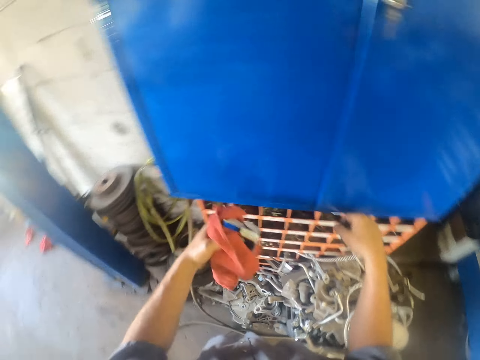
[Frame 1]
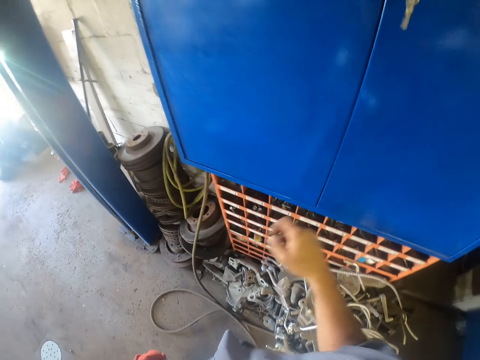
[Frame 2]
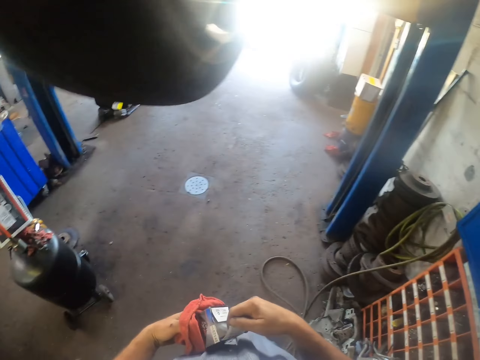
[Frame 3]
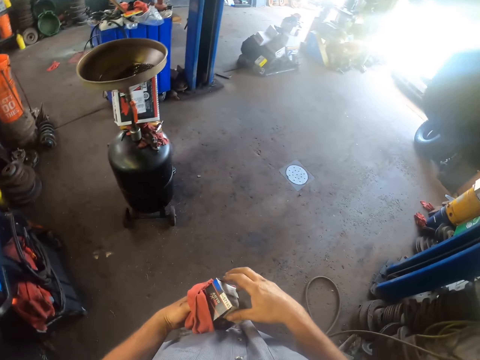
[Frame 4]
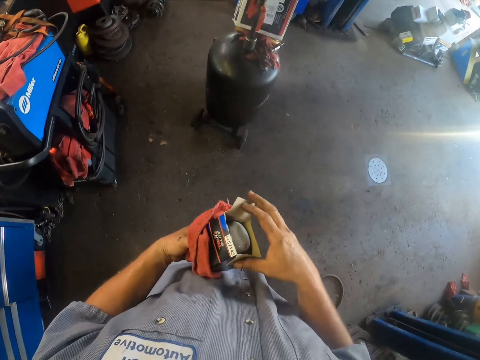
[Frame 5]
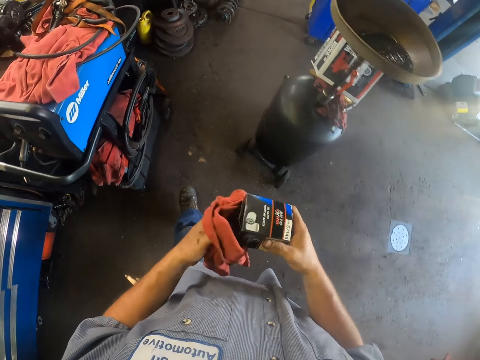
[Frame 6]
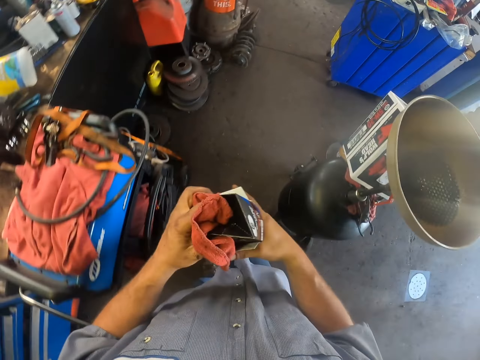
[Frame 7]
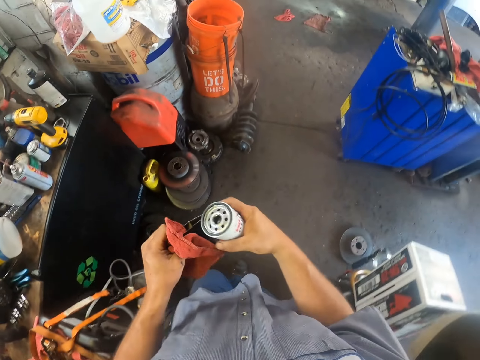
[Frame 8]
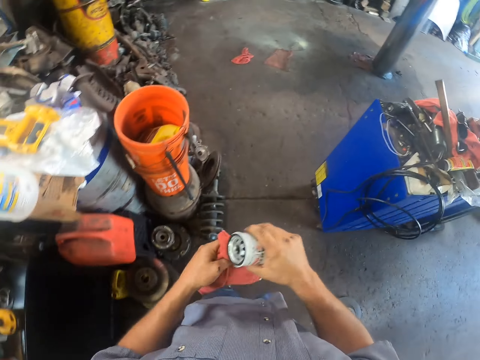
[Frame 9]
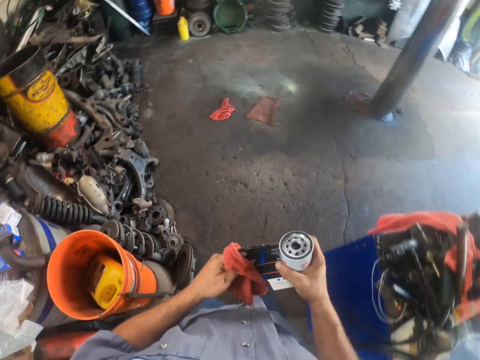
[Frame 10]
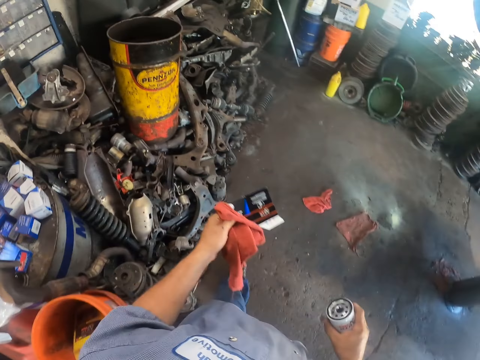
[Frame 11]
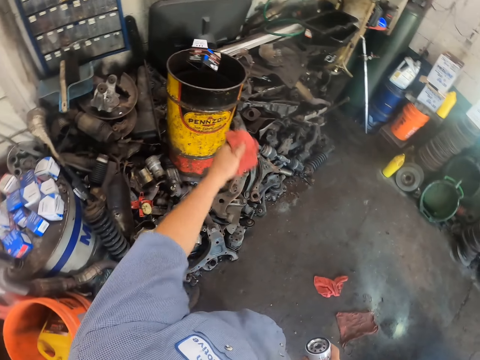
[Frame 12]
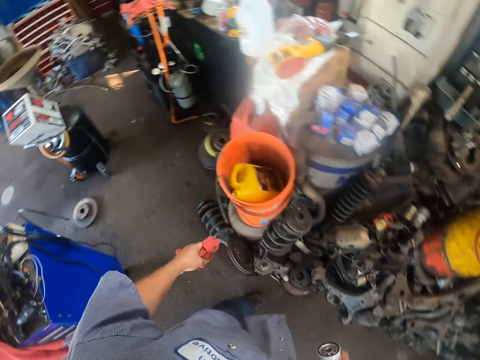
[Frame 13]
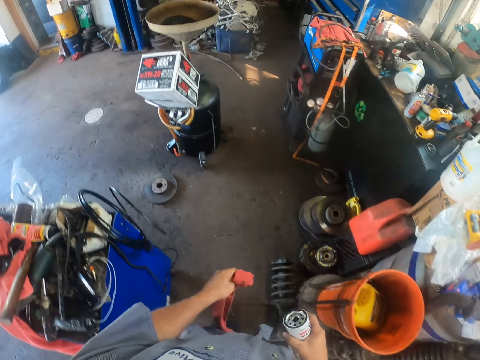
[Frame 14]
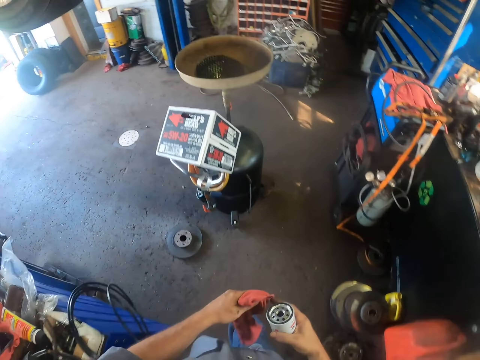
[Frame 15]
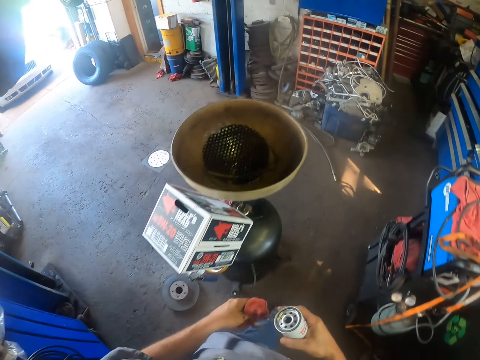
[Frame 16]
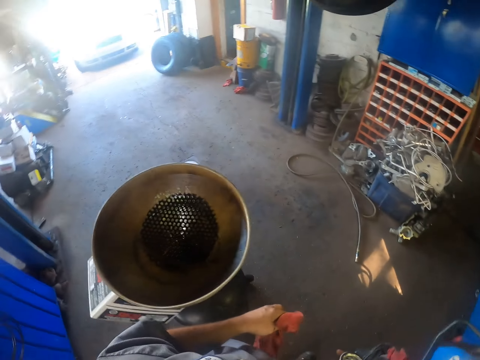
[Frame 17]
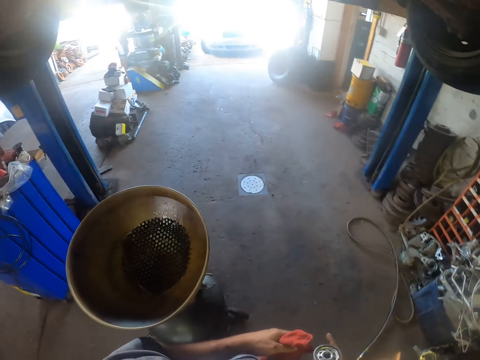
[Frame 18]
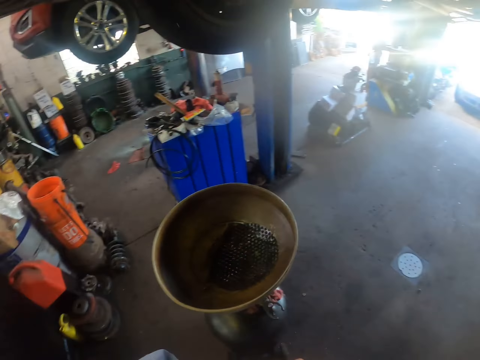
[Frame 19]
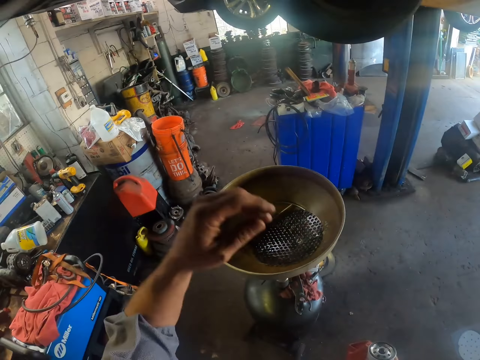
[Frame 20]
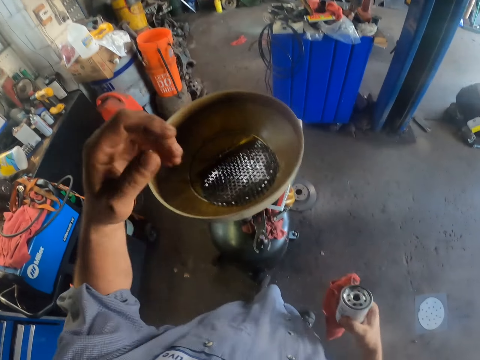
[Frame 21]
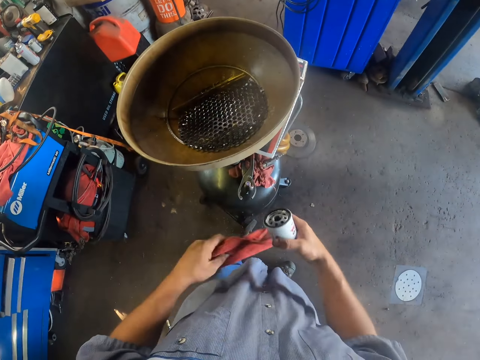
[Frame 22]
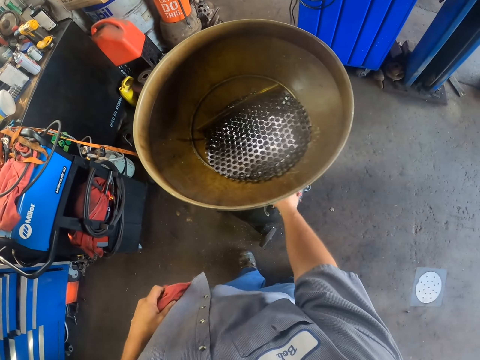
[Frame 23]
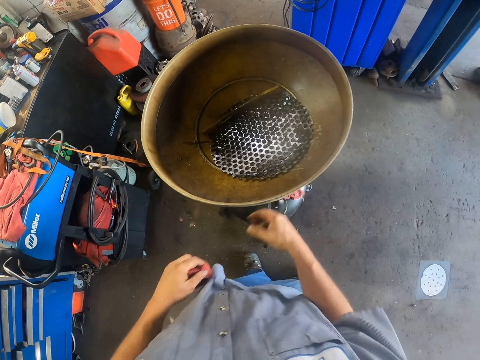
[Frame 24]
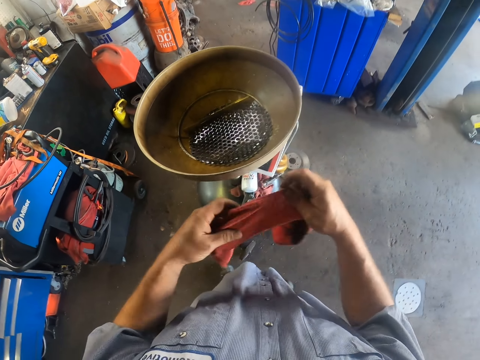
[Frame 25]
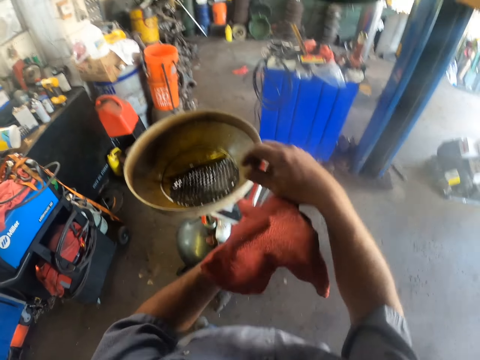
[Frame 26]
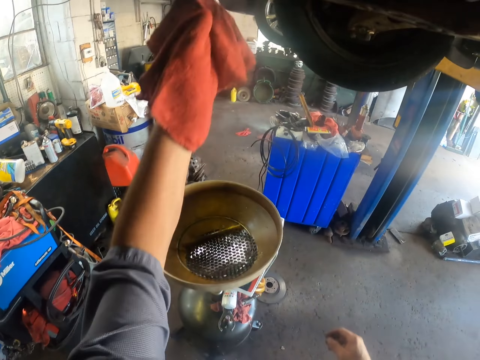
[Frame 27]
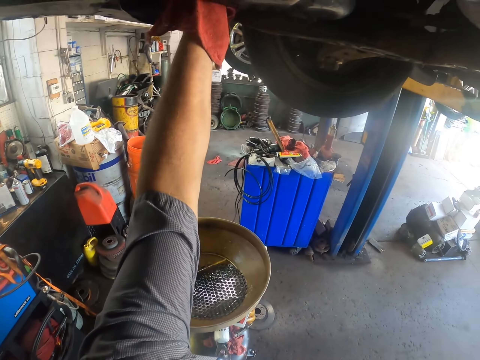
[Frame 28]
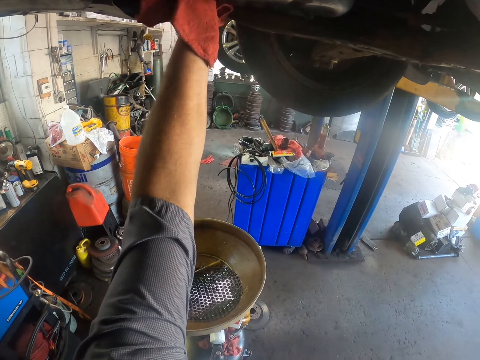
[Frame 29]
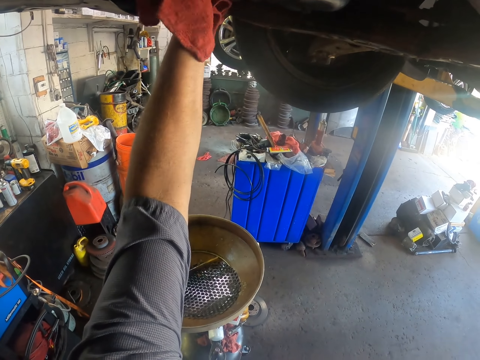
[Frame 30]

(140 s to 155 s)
The camera wearer steps forward. They open the box. They remove something from the box. They pass the box to the left hand. They throw the box in the drum. They hold an oil filter. They move the hand. They step forward. They pass the towel to the left hand. They put something on the cylinder. They straighten the towel. They open the lid.

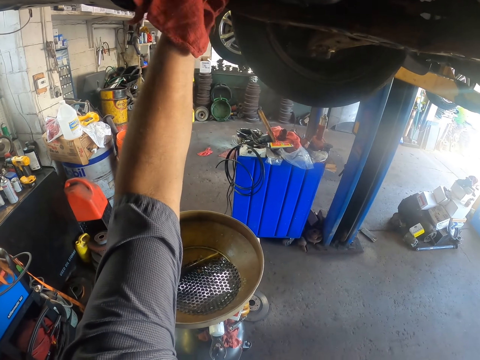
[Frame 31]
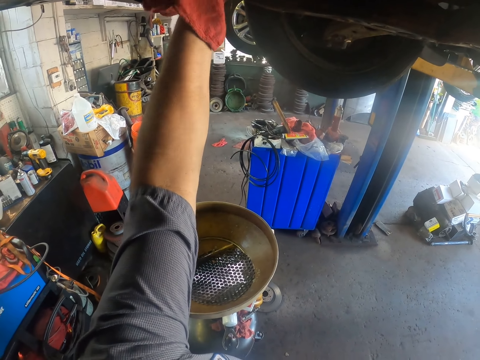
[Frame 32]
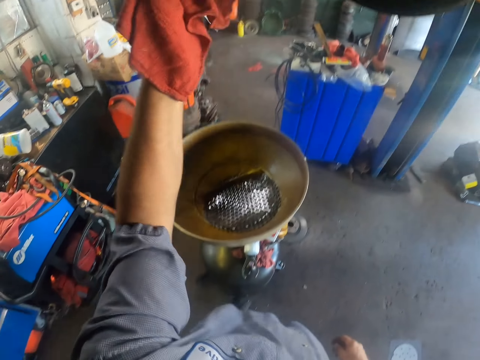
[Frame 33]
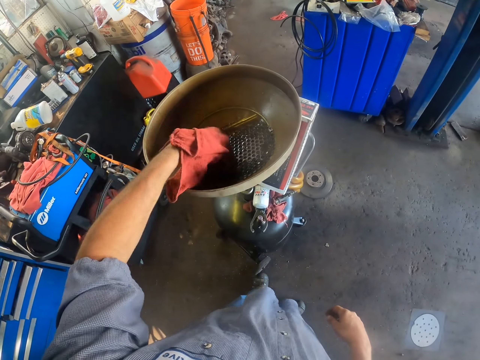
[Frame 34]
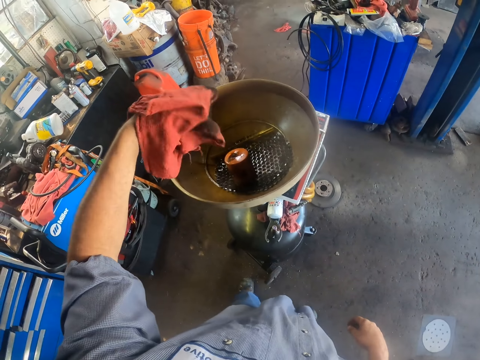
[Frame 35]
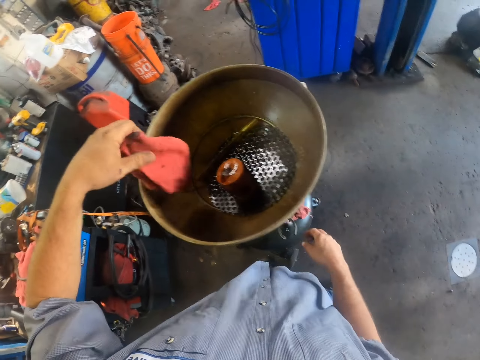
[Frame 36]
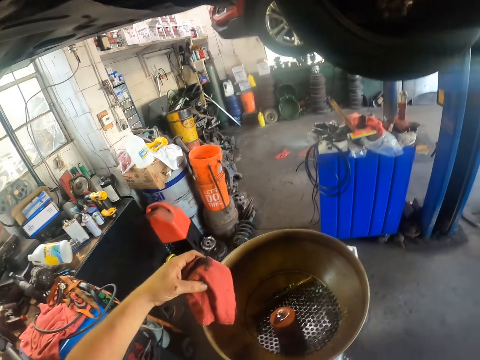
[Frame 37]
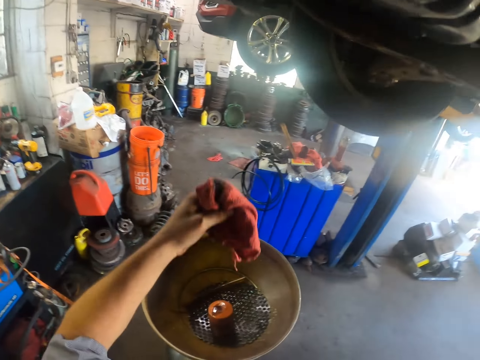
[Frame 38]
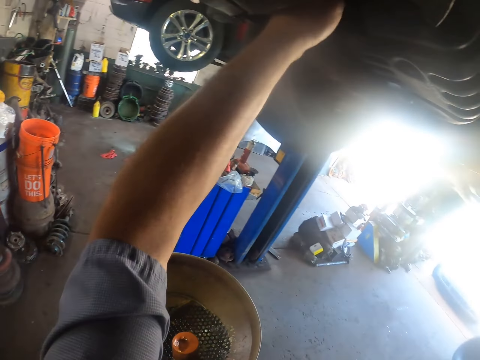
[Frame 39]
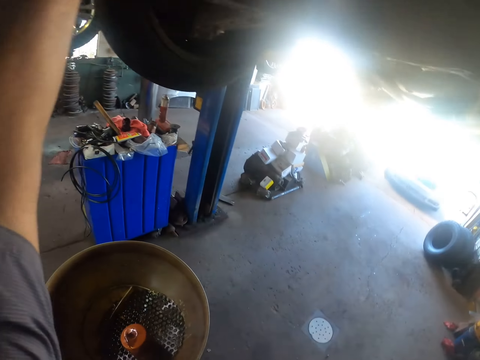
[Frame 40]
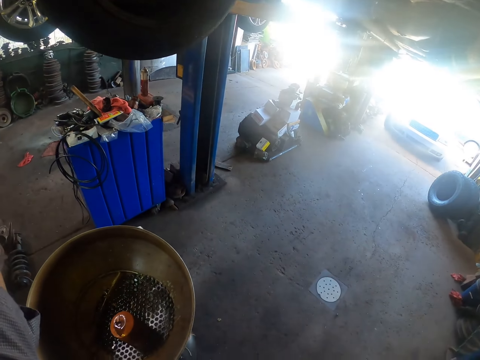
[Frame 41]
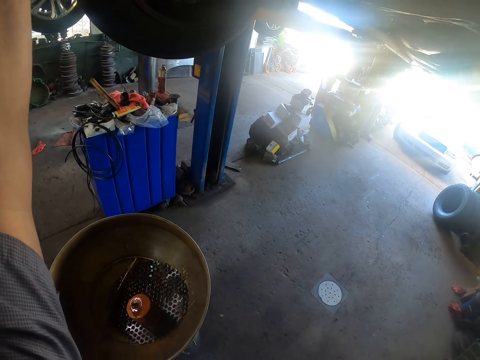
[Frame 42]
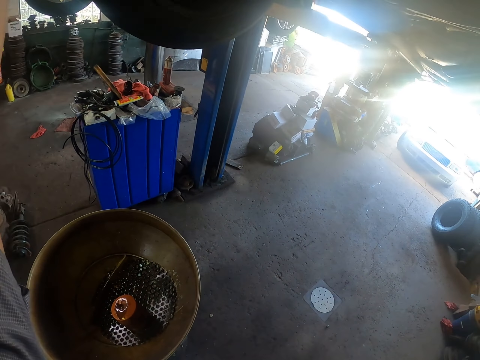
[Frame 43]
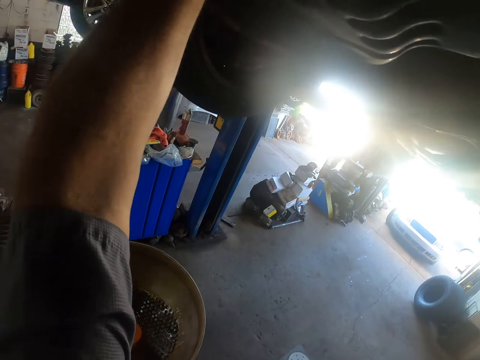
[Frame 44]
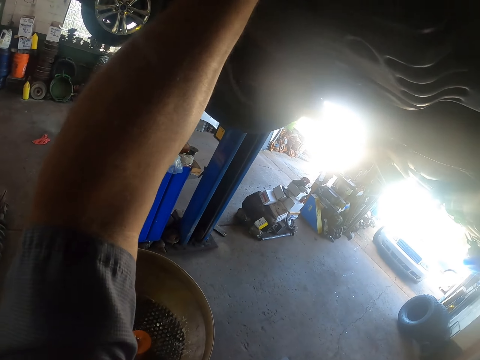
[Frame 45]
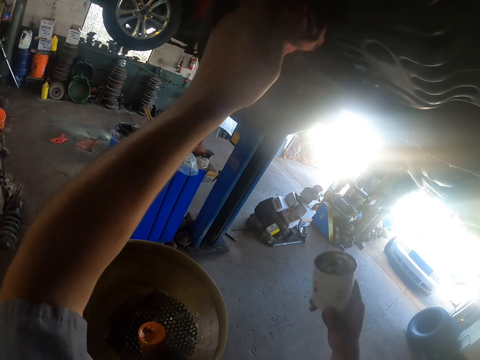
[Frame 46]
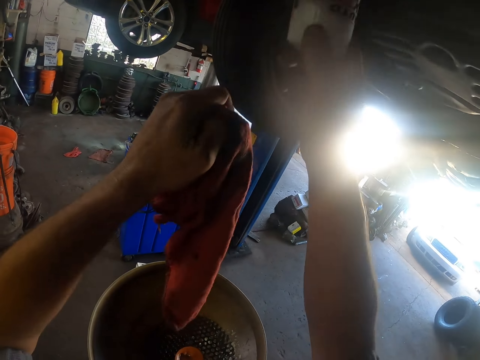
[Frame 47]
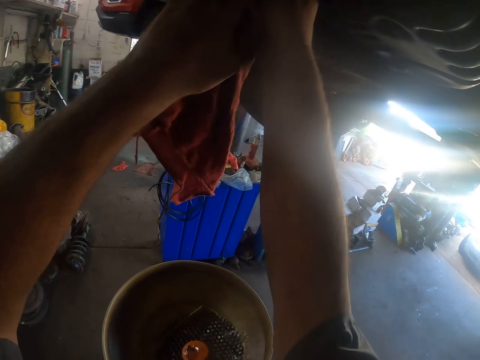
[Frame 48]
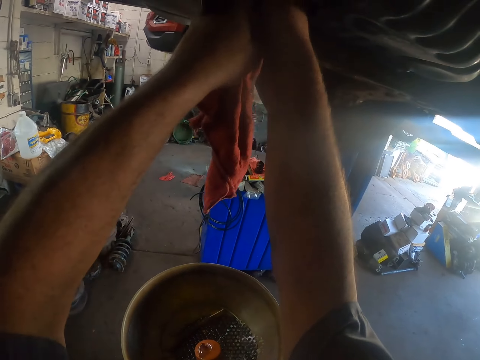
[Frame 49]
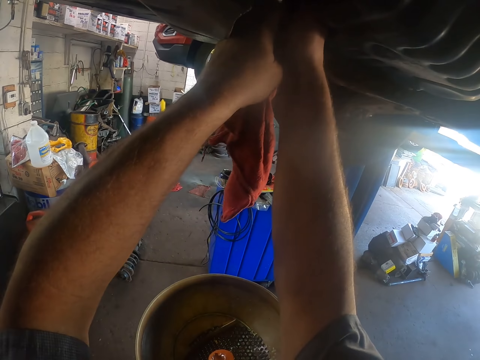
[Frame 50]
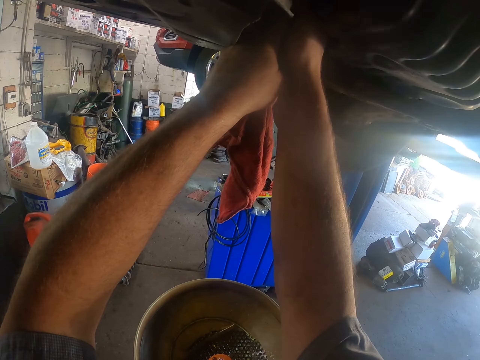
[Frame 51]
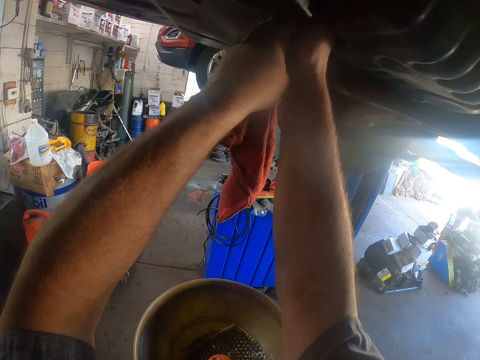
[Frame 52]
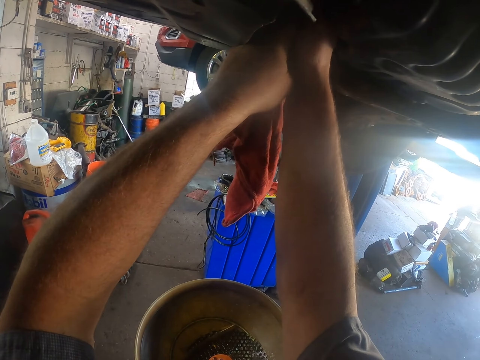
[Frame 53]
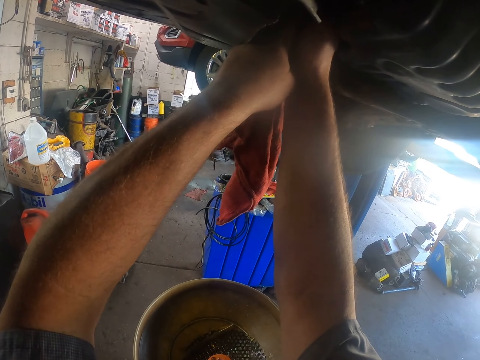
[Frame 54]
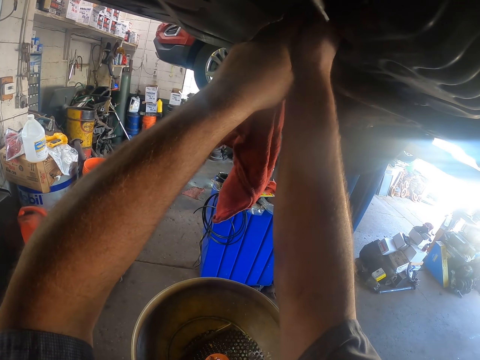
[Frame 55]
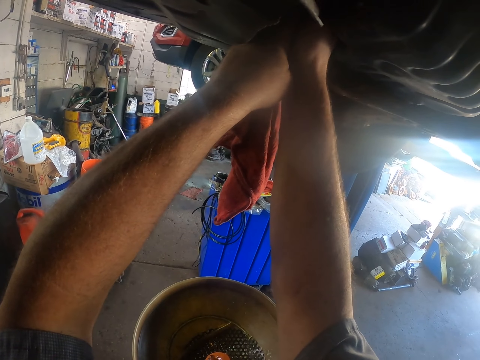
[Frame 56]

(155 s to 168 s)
The camera wearer puts the lid on the dish. They touch the cylinder. They wipe the car part. They put something on the car part.
